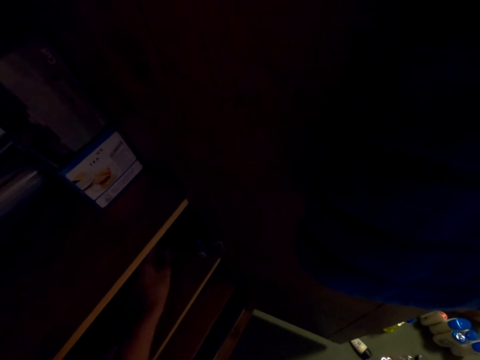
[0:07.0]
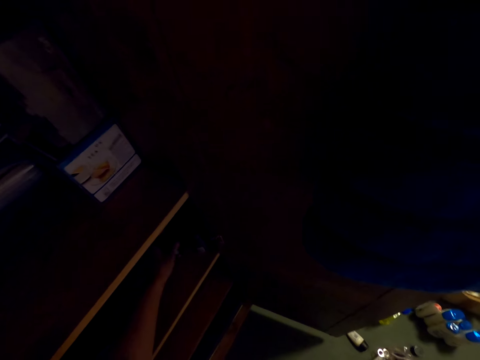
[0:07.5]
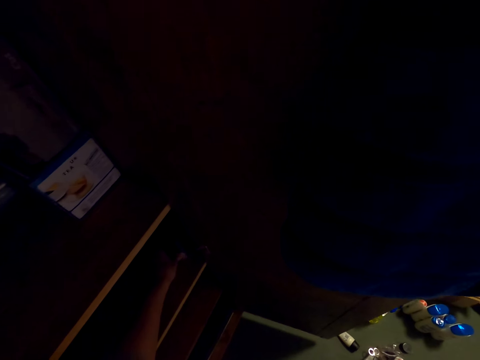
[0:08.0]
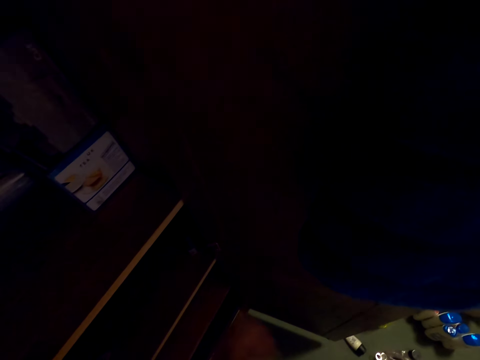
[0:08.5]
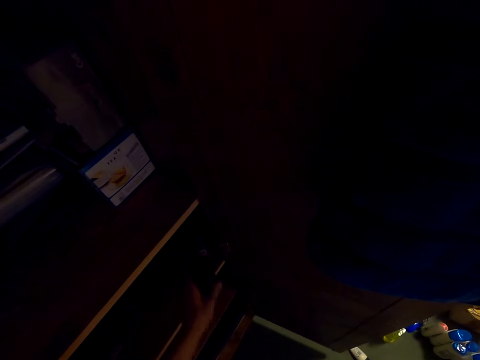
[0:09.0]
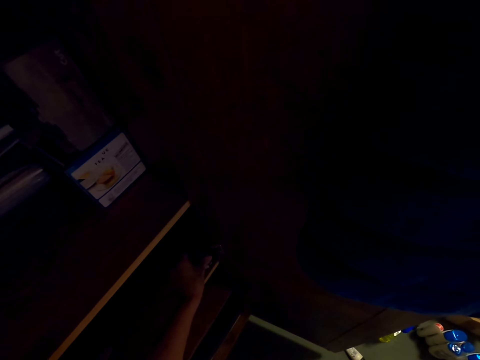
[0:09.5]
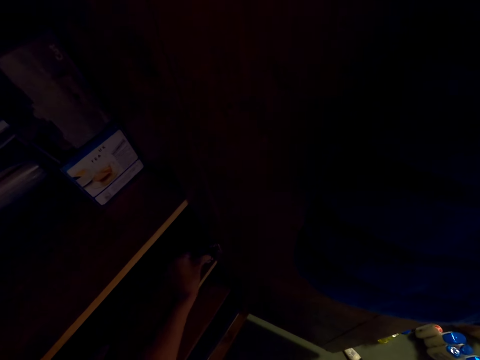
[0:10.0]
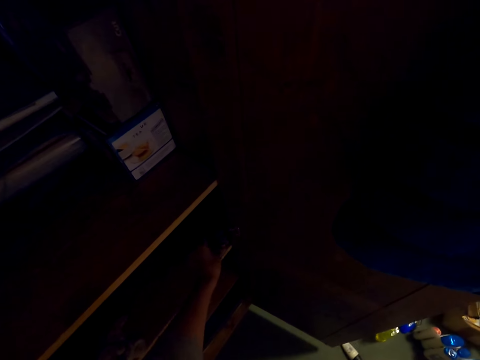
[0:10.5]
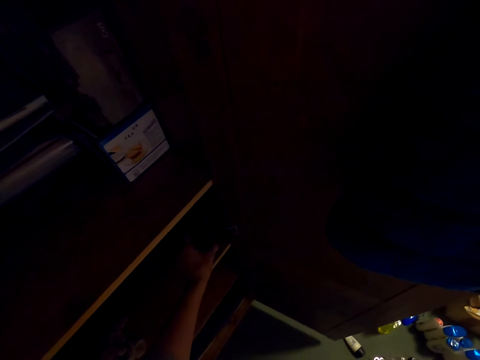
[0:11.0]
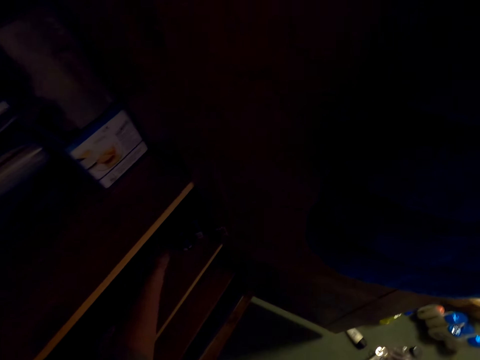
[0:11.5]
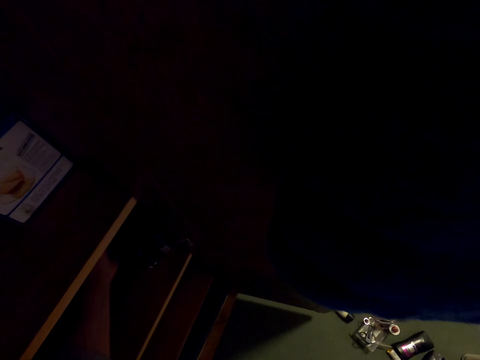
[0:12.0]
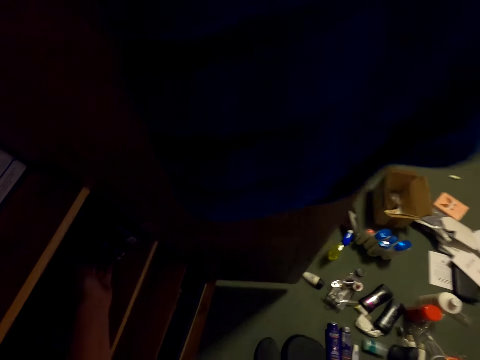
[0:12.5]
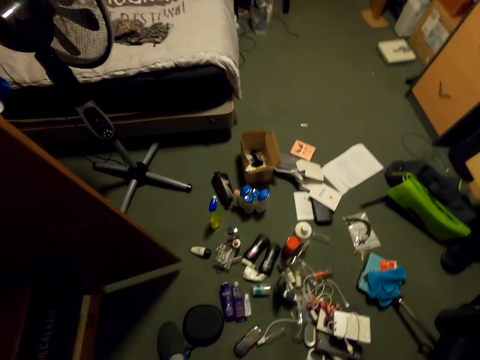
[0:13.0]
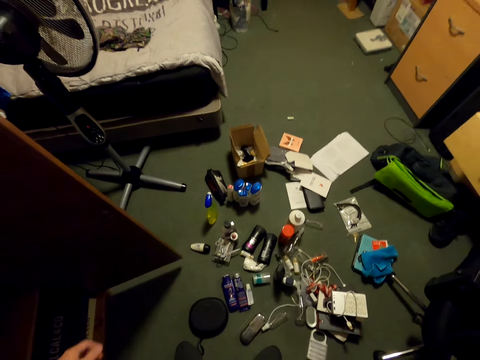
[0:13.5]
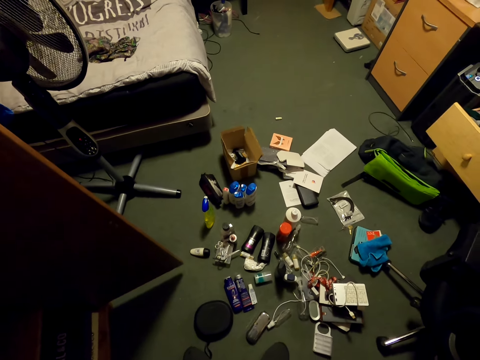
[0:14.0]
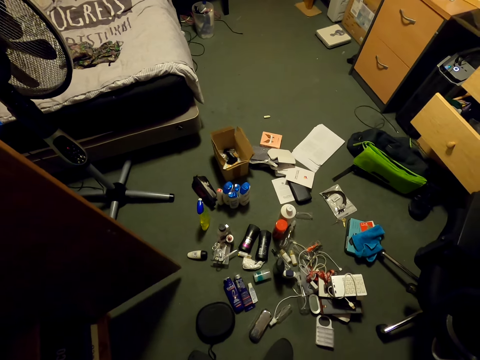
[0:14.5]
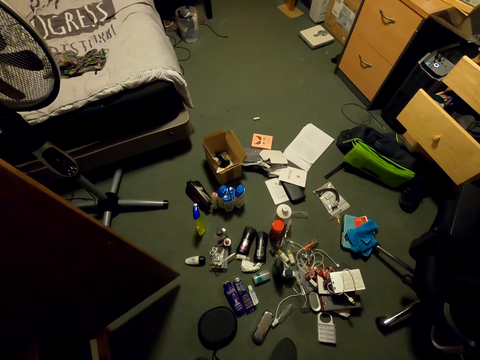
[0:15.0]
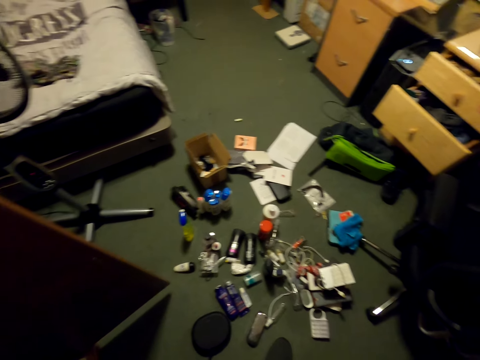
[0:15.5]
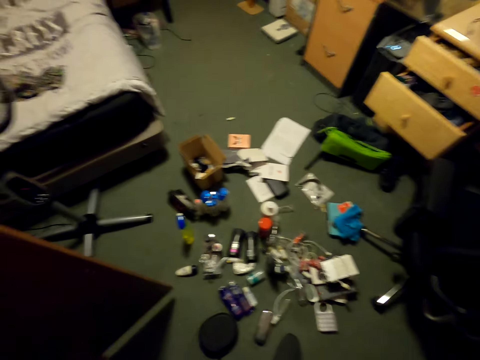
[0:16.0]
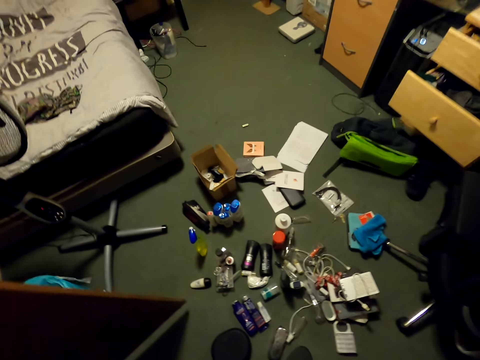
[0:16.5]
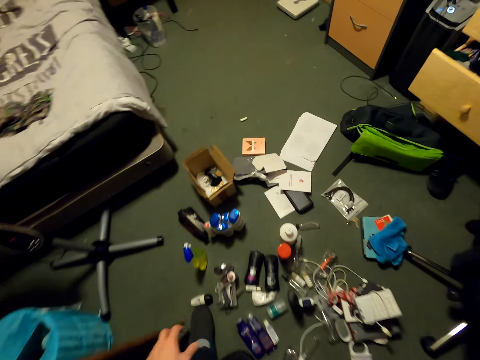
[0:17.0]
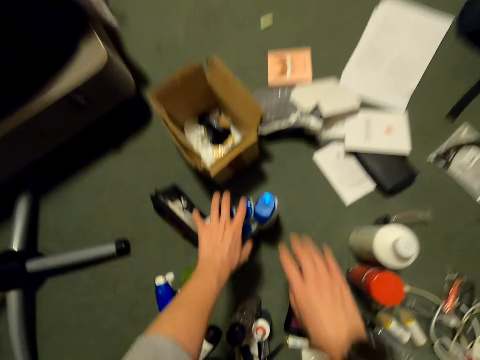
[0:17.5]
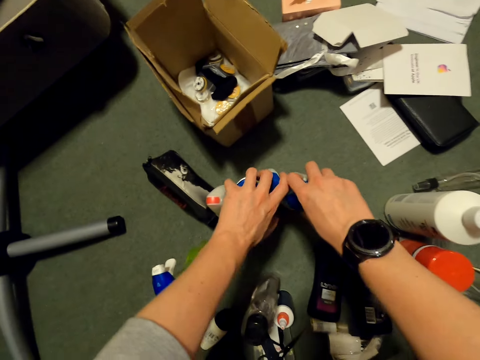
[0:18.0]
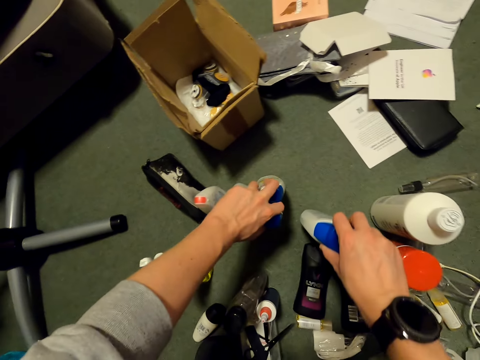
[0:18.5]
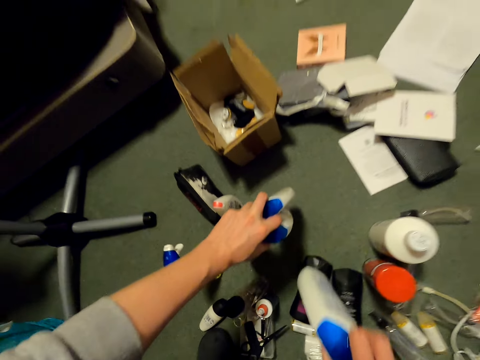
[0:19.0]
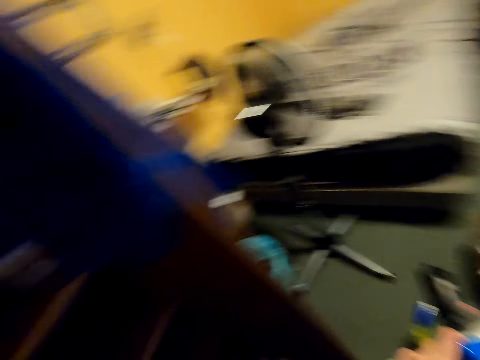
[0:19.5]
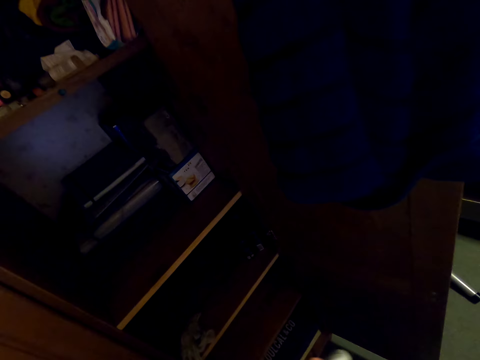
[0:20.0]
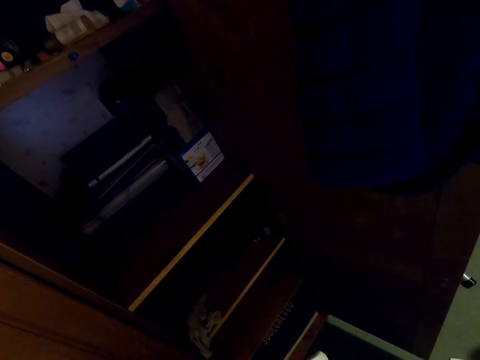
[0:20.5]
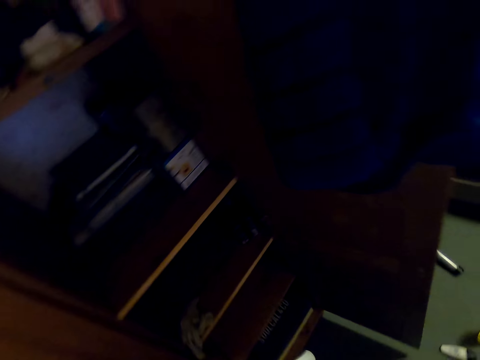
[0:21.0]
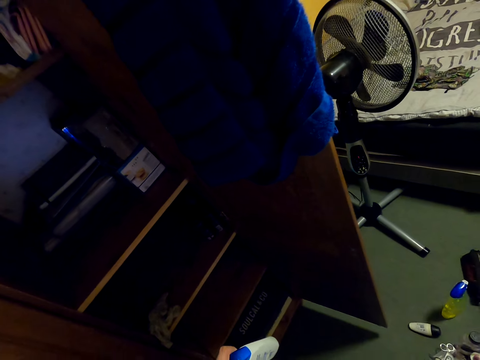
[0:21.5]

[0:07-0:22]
The camera wearer arranges the bottles in the cupboard. They adjust things on the shelf. They pick bottles from the floor with both hands.

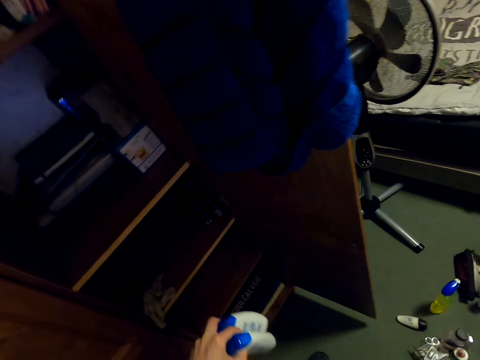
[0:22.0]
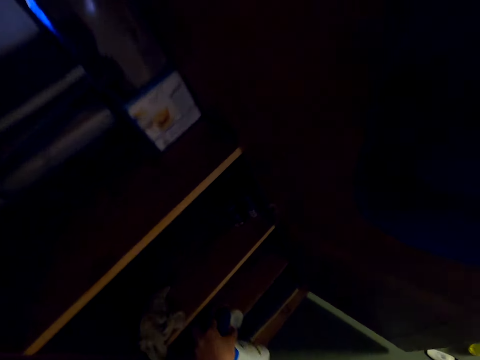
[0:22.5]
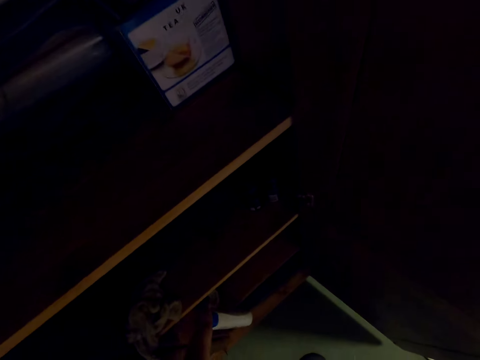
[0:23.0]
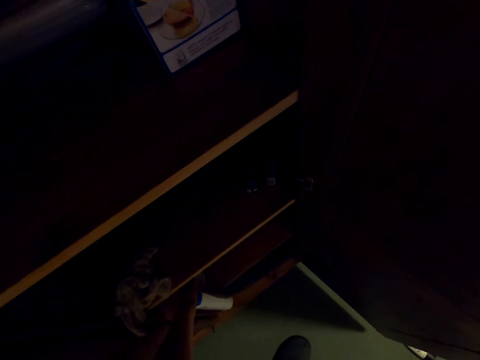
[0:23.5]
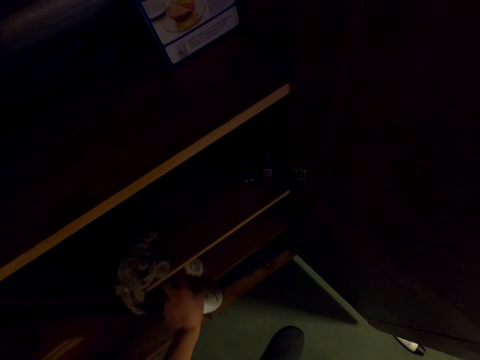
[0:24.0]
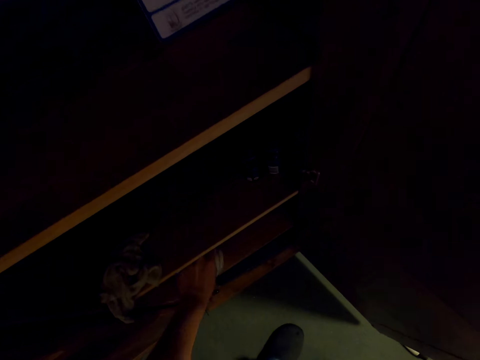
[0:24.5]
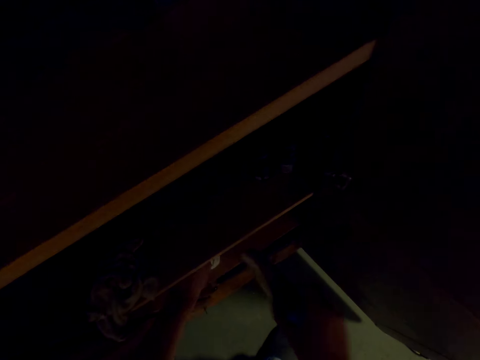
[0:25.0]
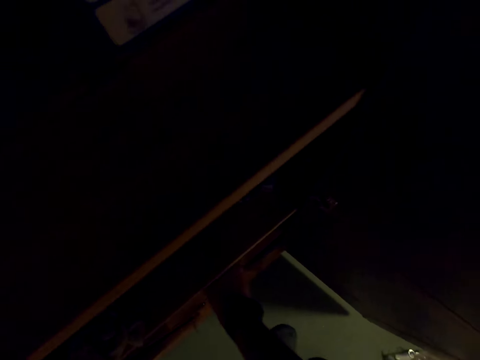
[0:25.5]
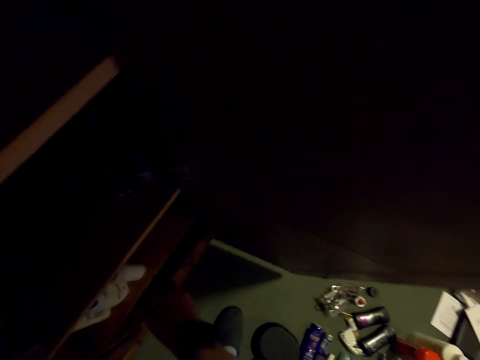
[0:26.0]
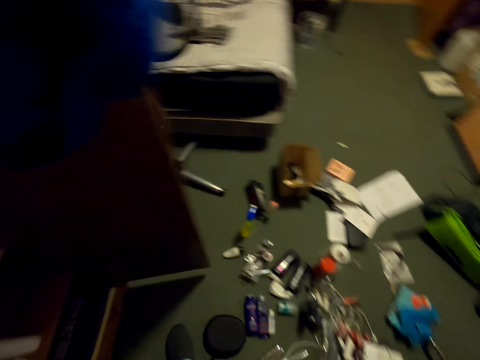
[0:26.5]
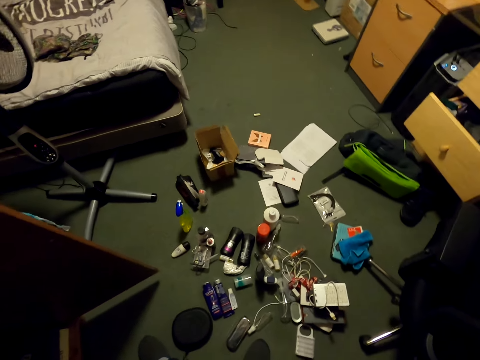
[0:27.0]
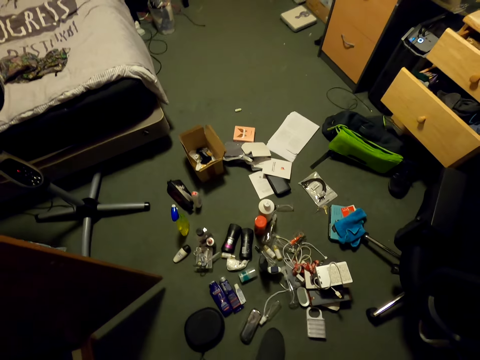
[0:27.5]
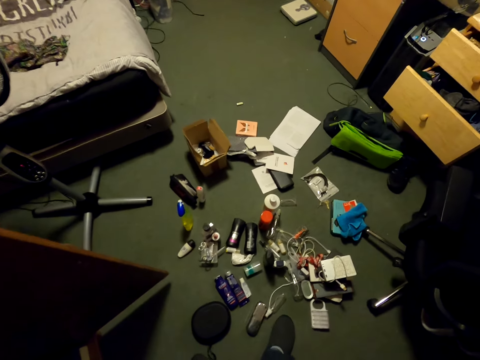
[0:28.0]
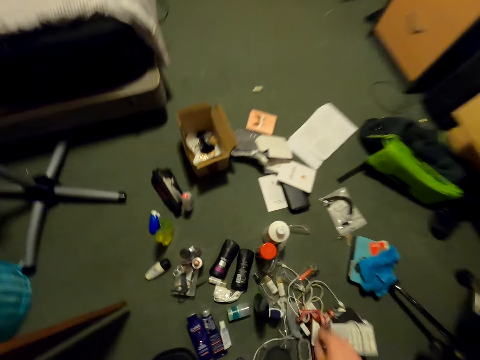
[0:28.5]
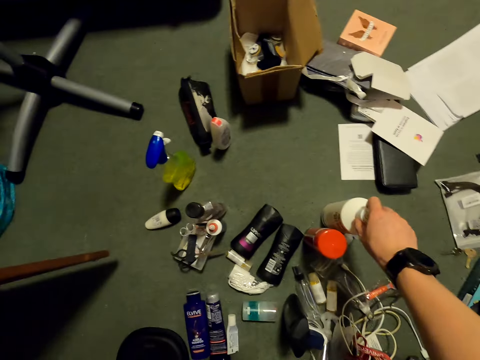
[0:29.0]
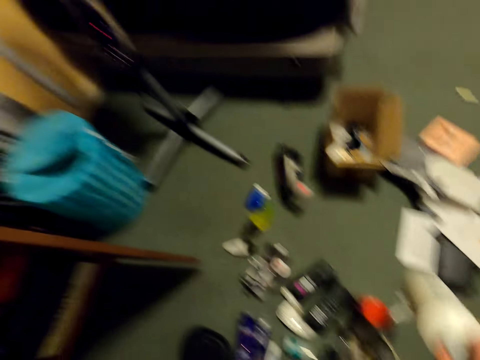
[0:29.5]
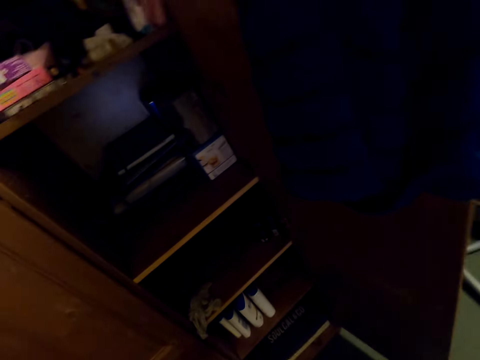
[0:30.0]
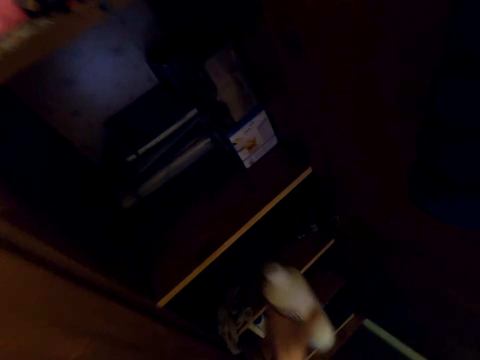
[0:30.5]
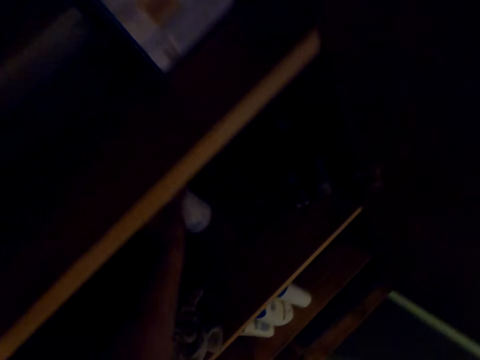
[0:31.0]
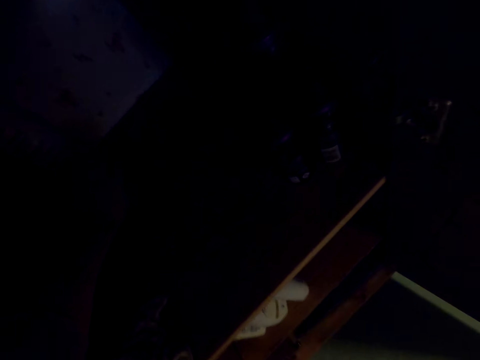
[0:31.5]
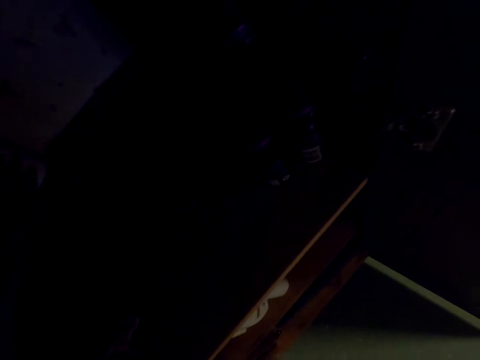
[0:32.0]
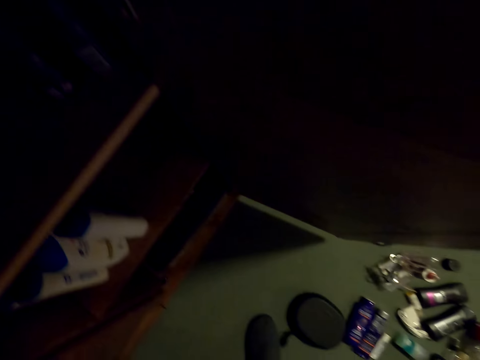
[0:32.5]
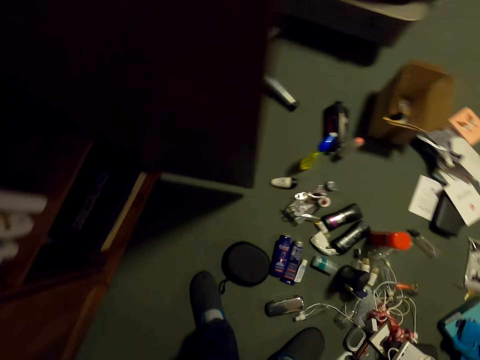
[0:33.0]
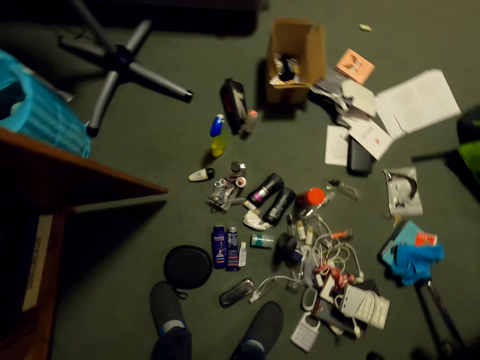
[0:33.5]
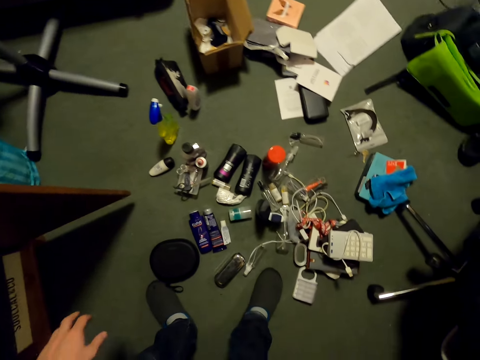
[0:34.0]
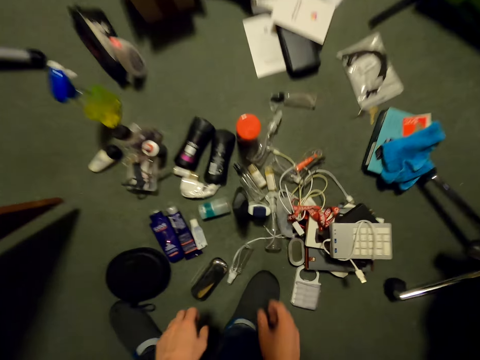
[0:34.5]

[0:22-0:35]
The camera wearer places the bottles in the cupboard. They move the shelf. They pick a bottle from the floor and place the bottle on the cupboard.
